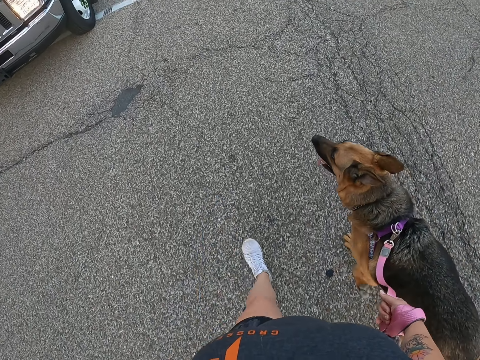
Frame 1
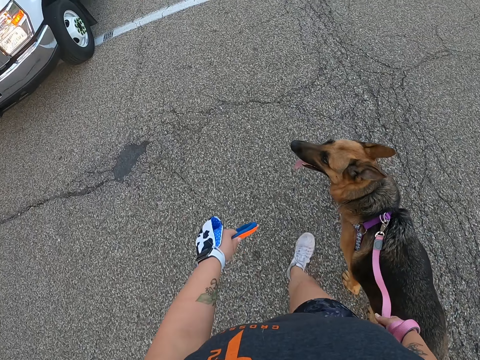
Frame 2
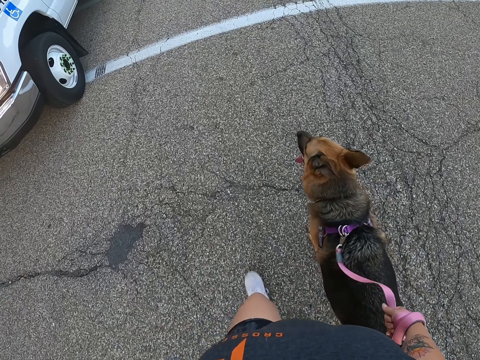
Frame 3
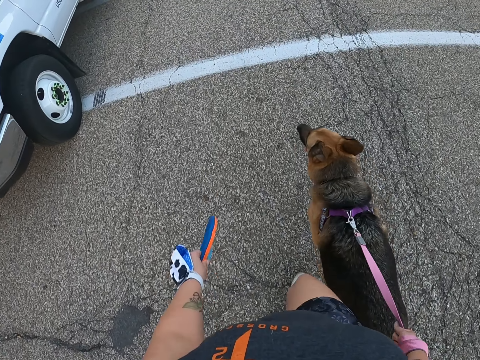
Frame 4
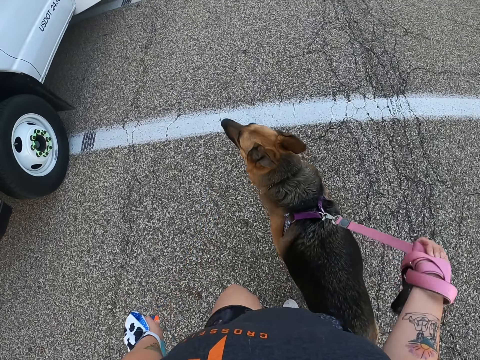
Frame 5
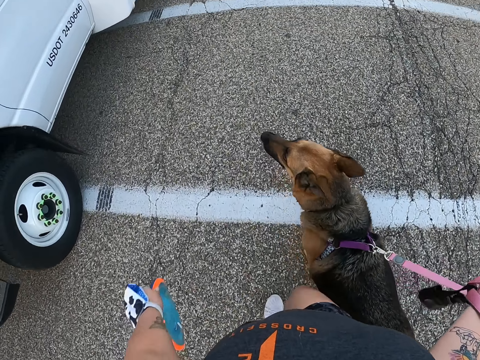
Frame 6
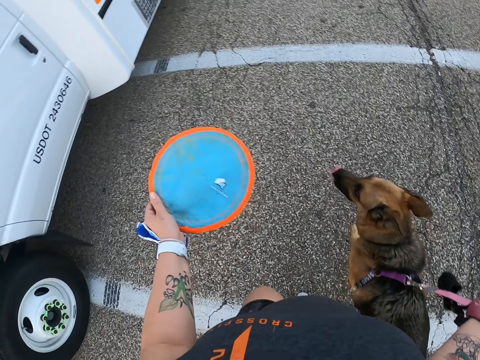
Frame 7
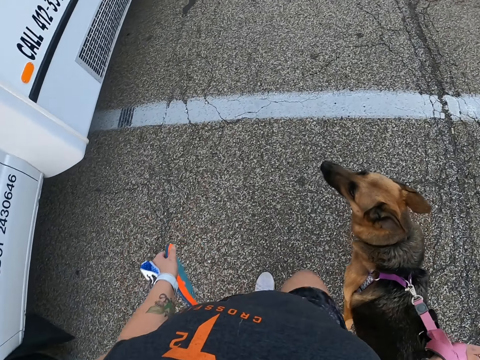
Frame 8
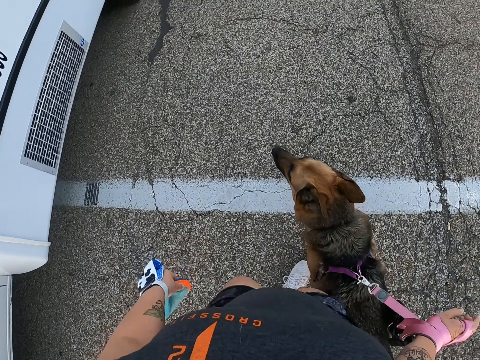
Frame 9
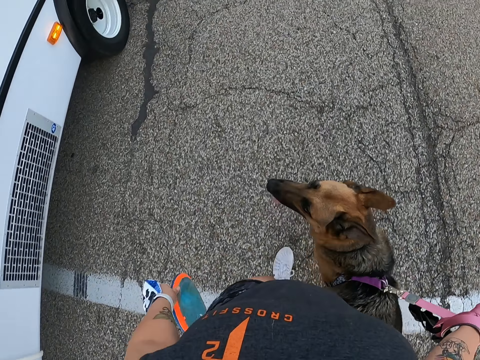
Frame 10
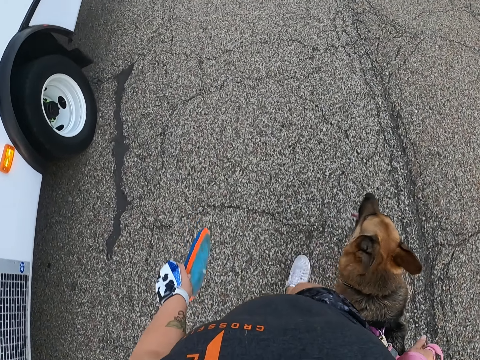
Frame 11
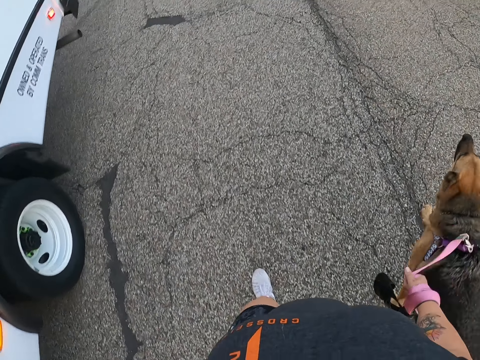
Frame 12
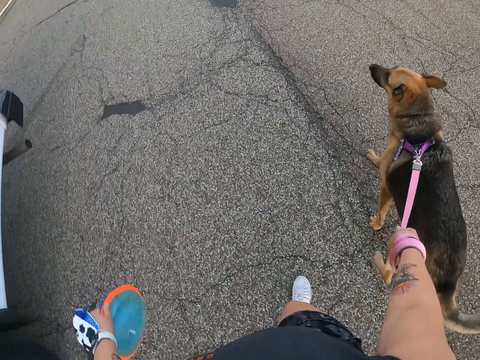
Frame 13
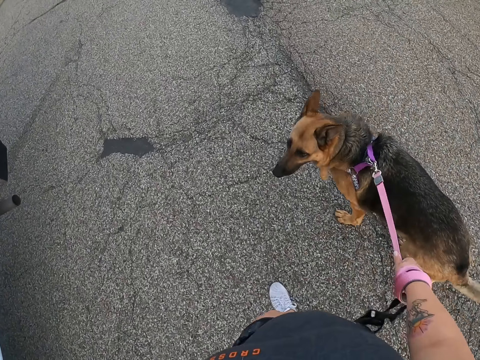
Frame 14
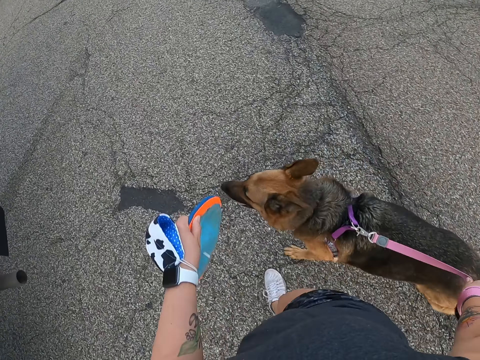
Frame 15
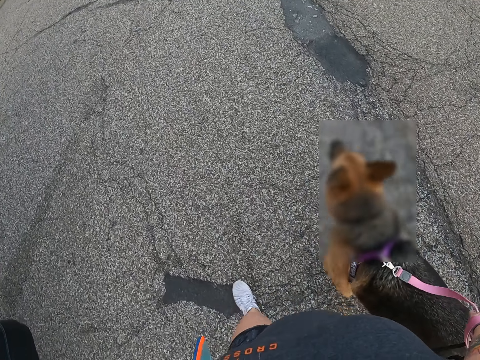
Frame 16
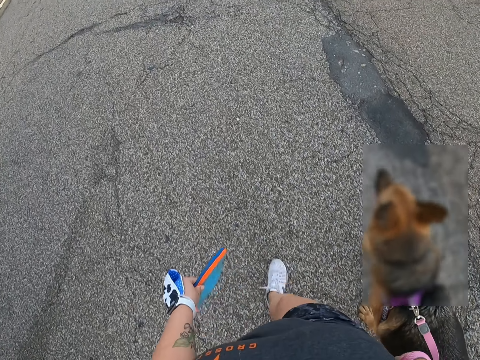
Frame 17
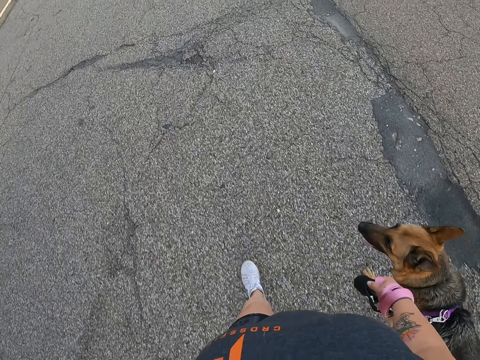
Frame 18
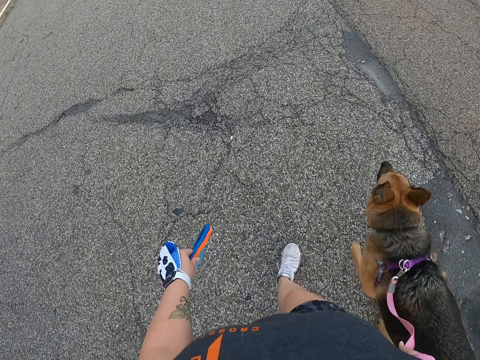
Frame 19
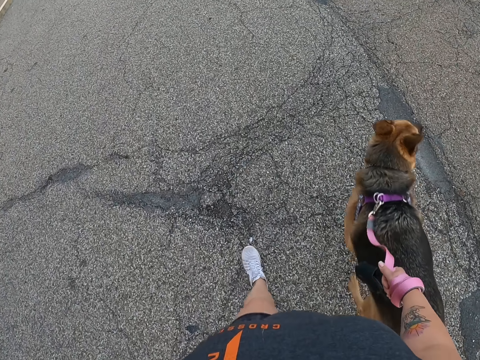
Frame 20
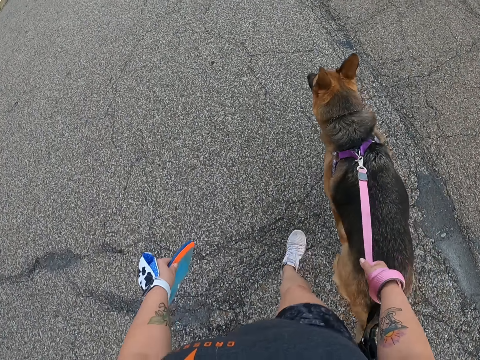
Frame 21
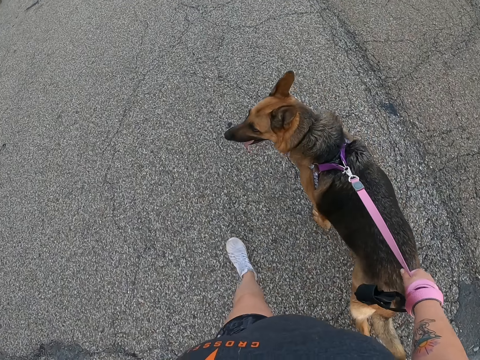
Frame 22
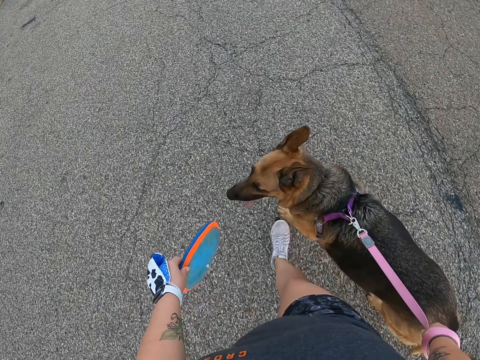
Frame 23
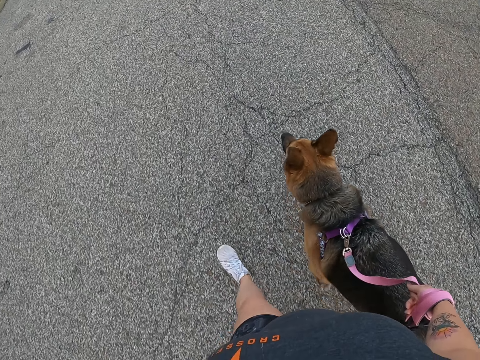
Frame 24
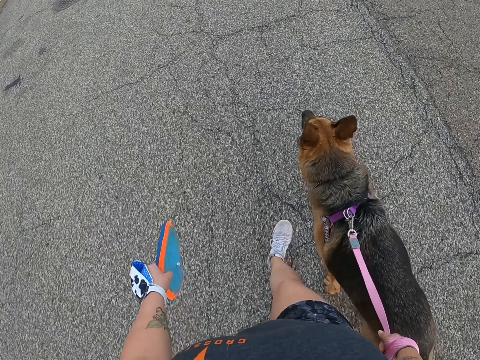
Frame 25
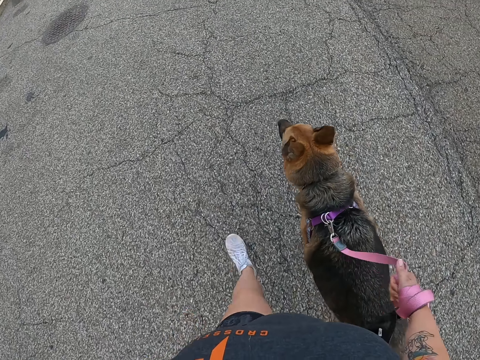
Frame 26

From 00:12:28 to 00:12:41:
The camera wearer moves her hand.

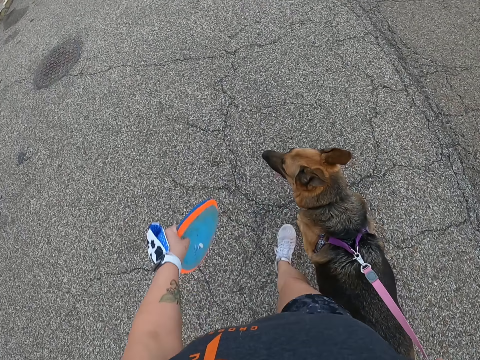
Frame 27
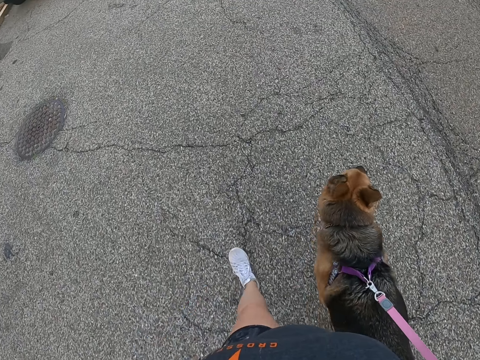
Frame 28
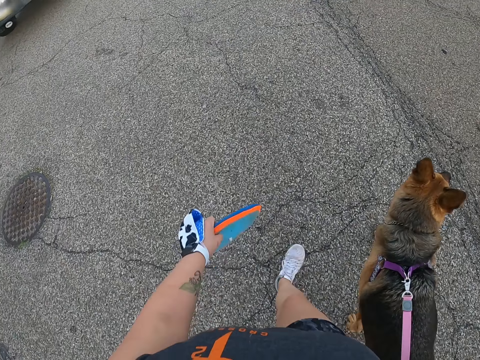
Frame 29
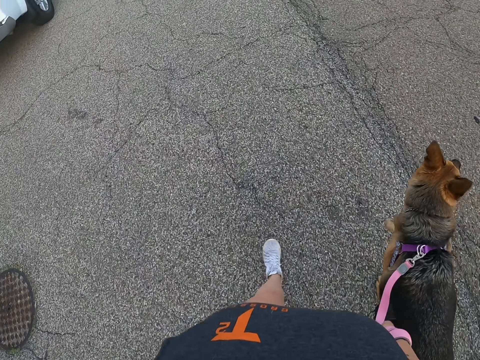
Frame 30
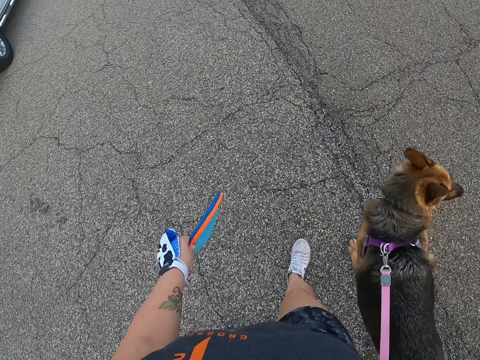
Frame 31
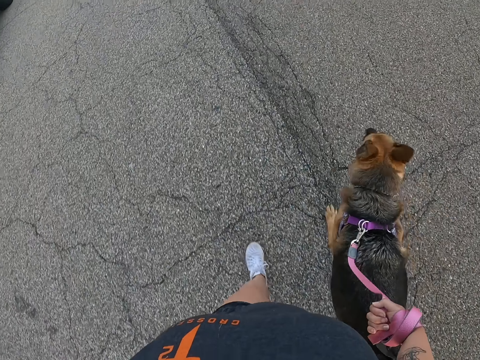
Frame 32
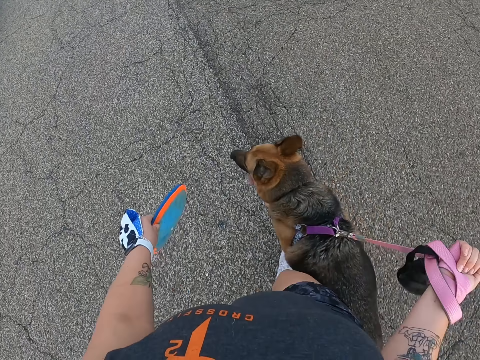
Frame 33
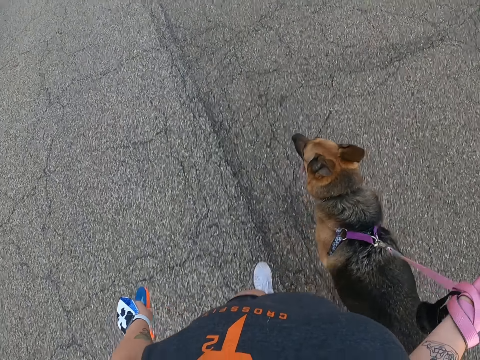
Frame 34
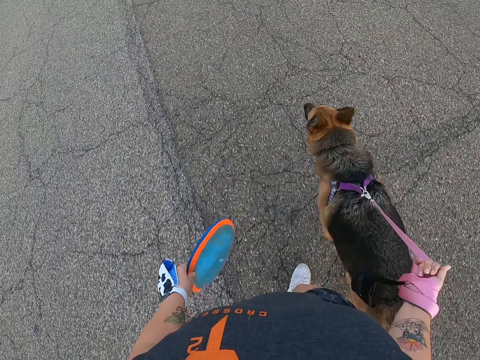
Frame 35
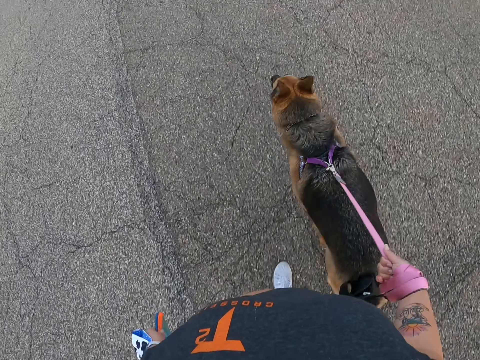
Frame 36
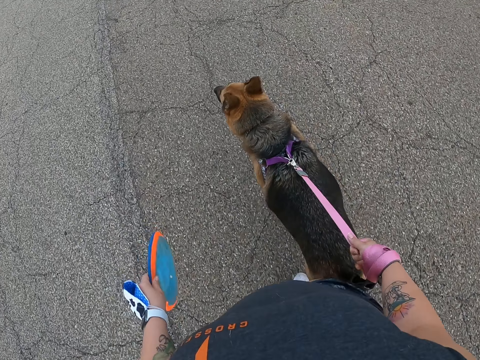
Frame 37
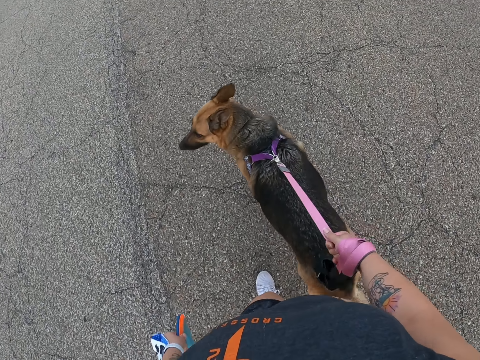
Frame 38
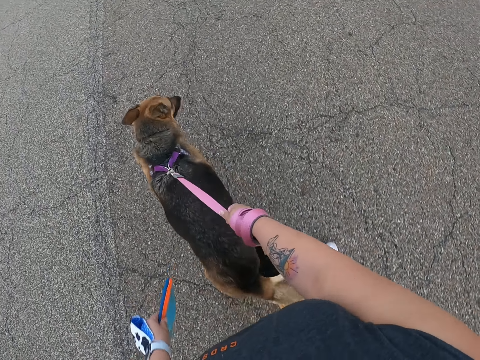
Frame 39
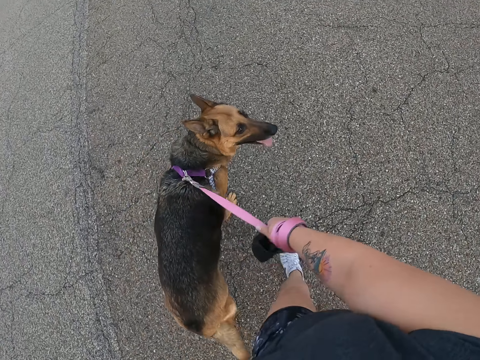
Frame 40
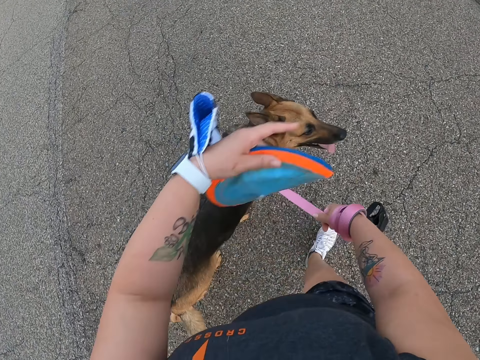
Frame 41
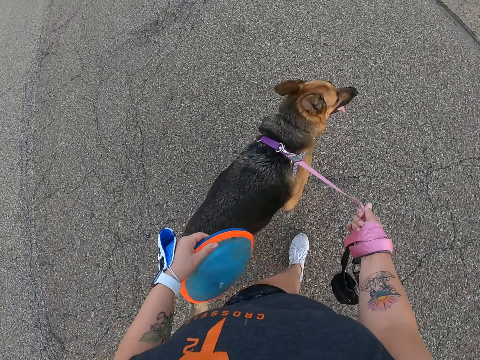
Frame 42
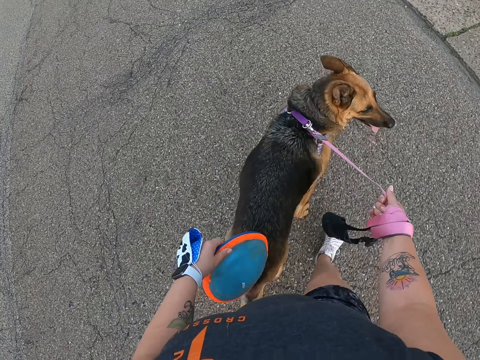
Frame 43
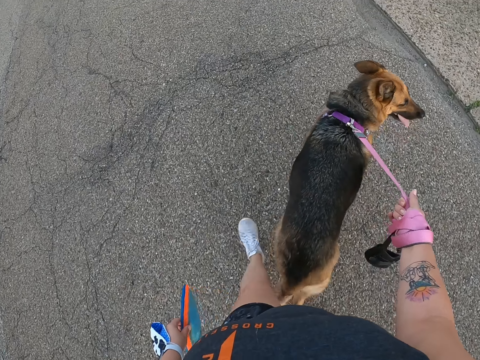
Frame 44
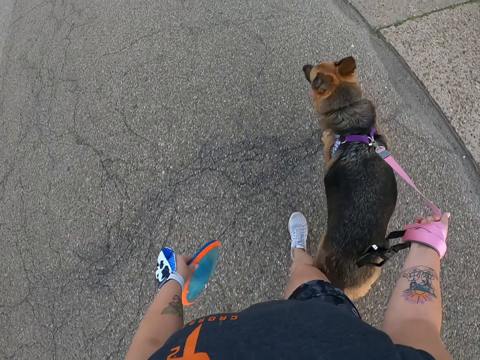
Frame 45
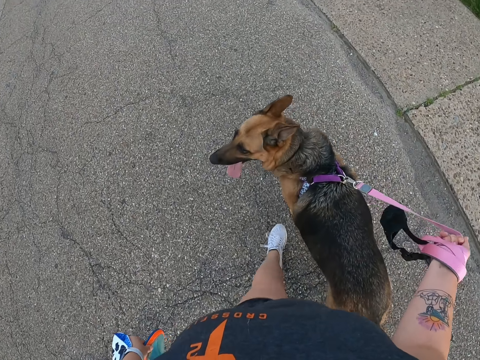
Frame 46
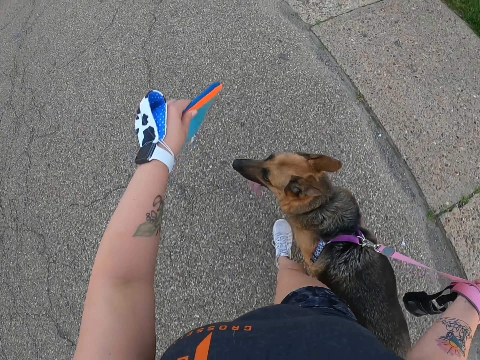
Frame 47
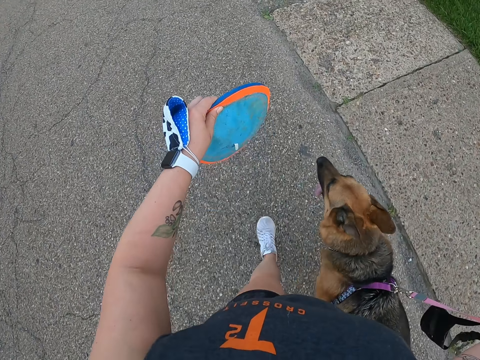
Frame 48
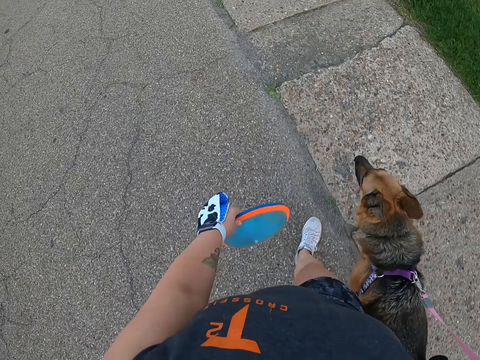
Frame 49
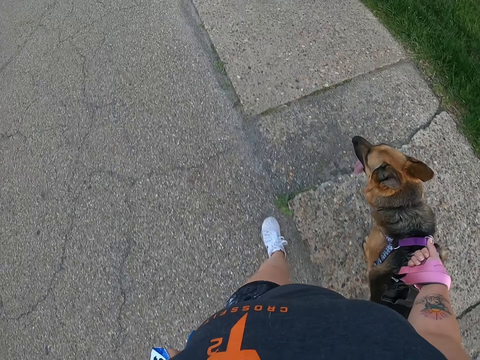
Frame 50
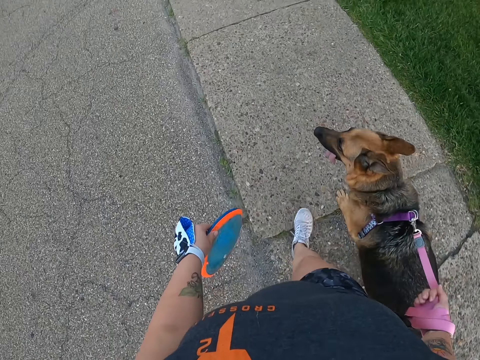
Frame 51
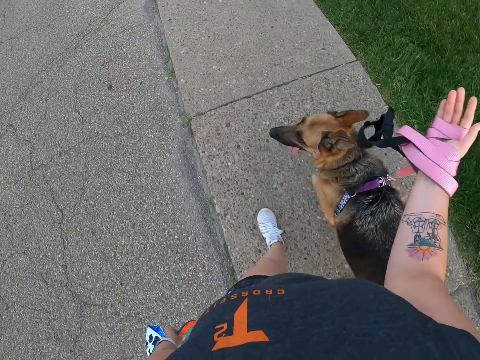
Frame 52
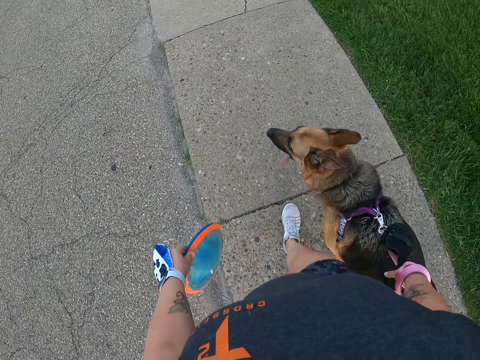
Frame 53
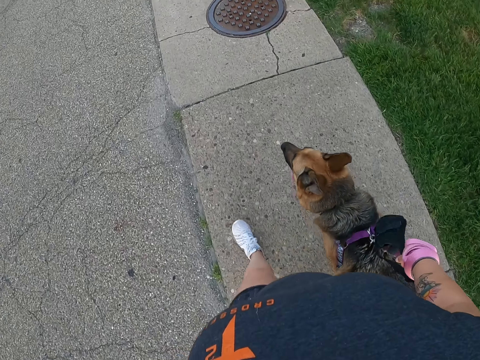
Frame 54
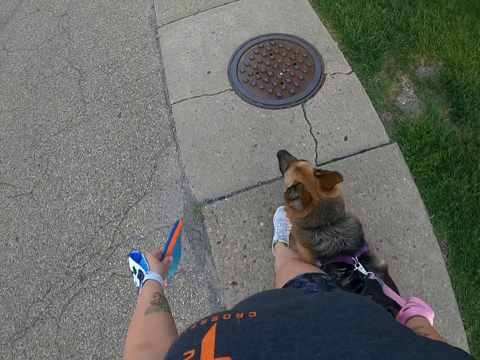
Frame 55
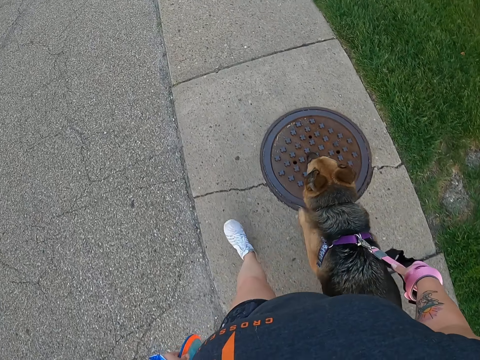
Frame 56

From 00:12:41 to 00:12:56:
The camera wearer drags the dog's leash. She walks. She moves her hand. She walks. She moves her hand. She walks on the sidewalk.
